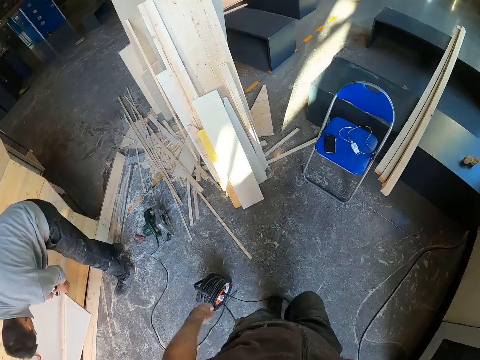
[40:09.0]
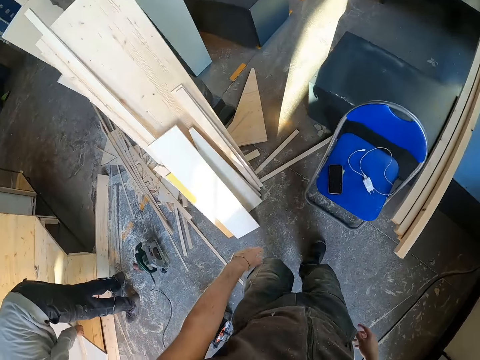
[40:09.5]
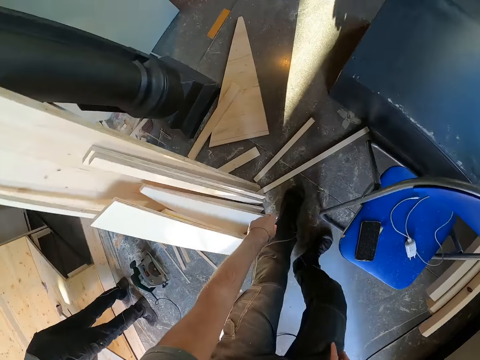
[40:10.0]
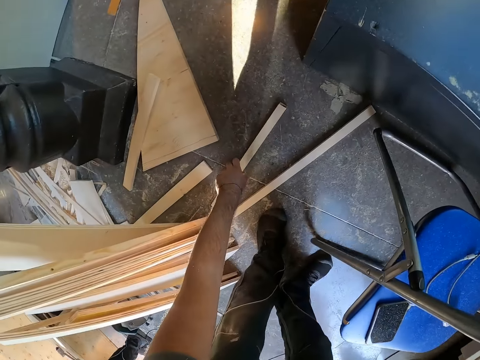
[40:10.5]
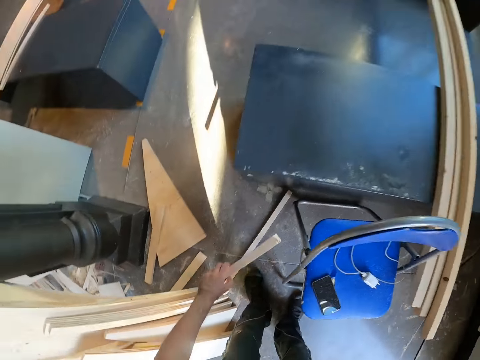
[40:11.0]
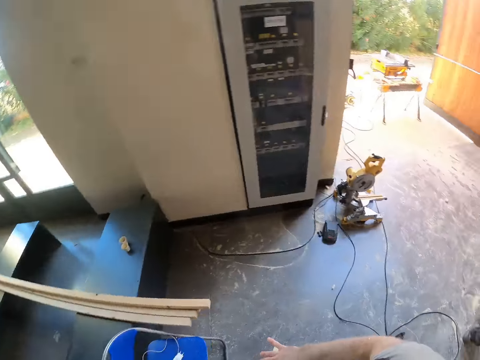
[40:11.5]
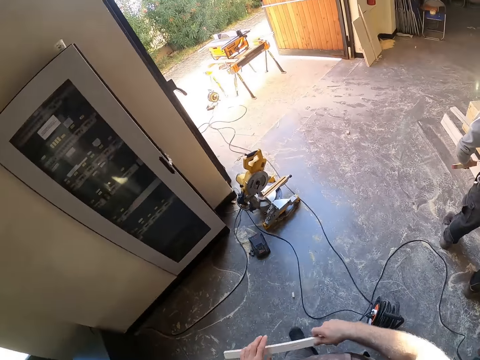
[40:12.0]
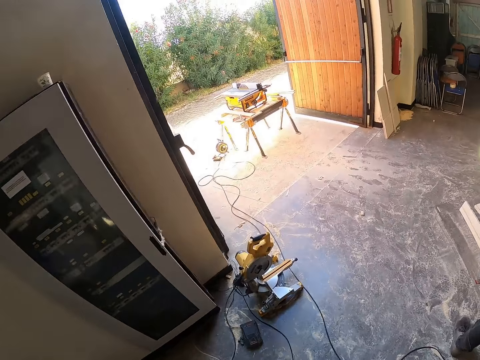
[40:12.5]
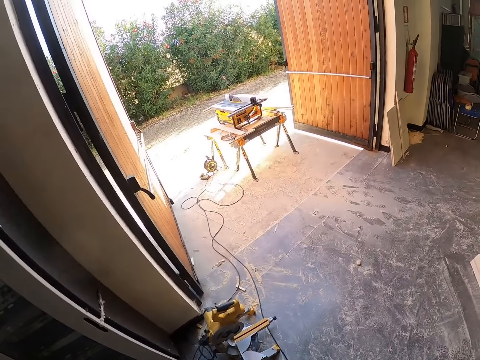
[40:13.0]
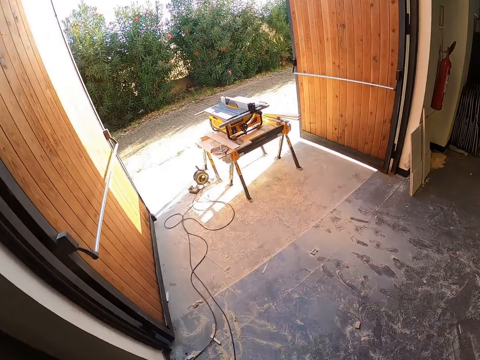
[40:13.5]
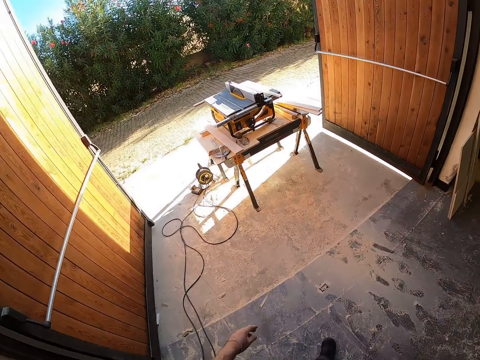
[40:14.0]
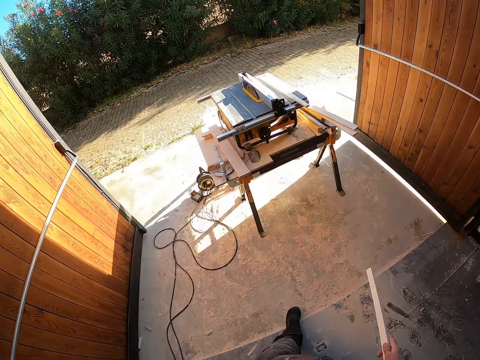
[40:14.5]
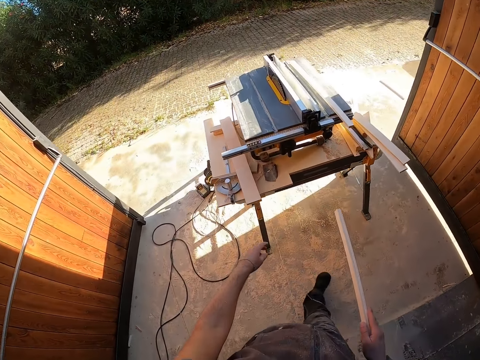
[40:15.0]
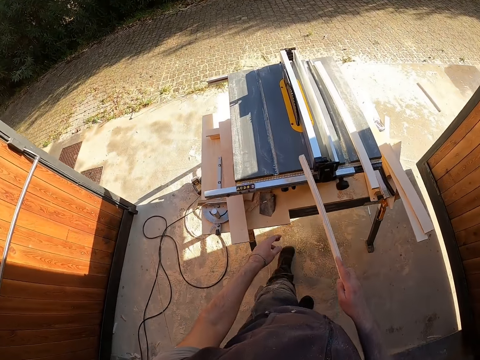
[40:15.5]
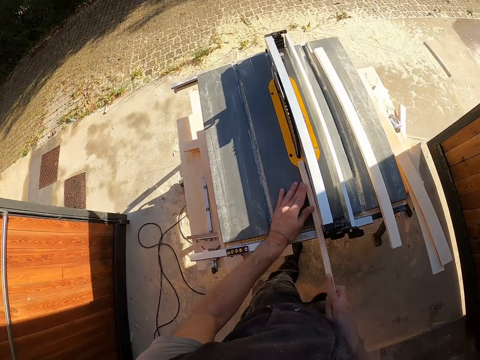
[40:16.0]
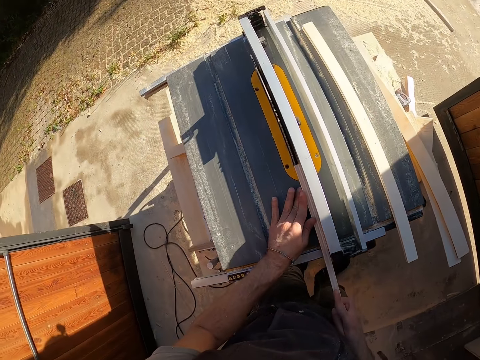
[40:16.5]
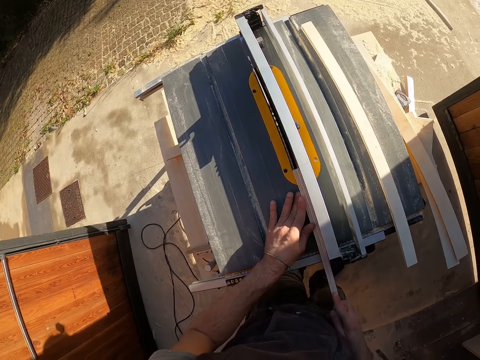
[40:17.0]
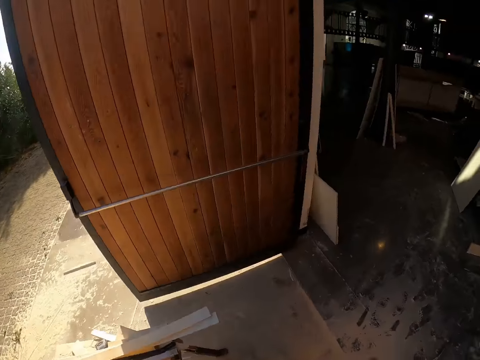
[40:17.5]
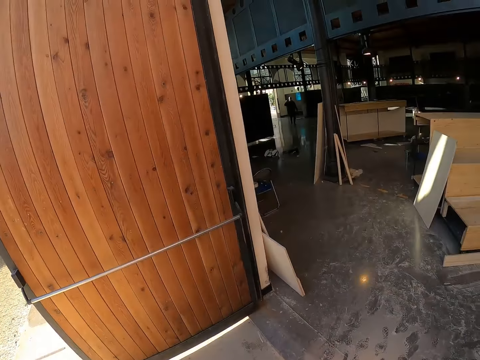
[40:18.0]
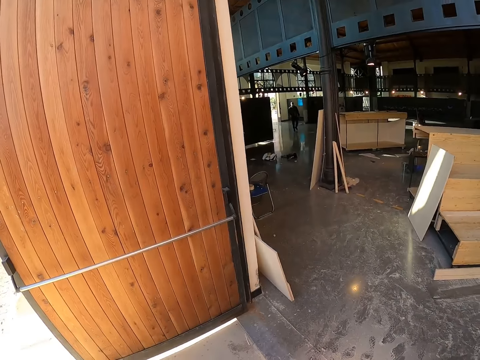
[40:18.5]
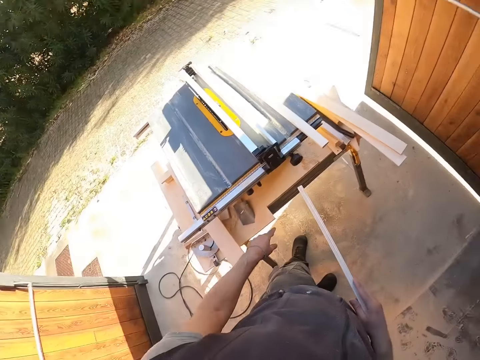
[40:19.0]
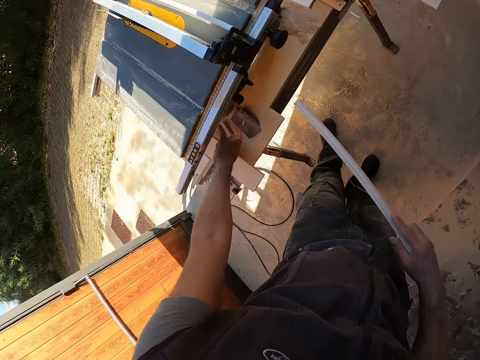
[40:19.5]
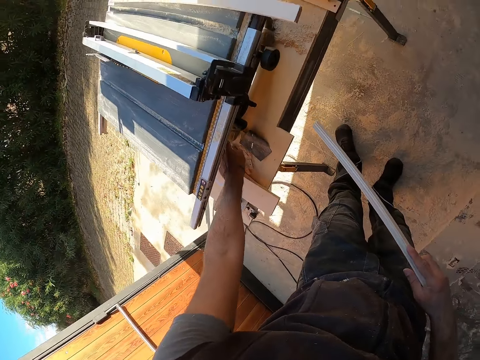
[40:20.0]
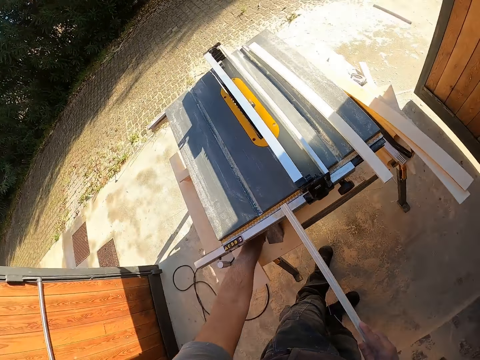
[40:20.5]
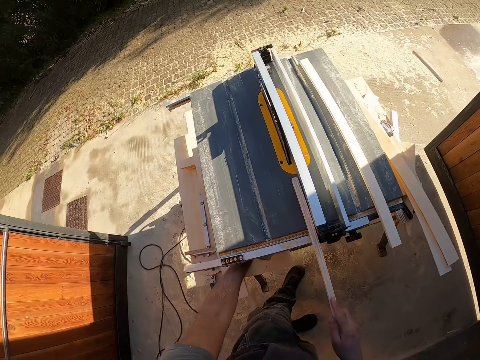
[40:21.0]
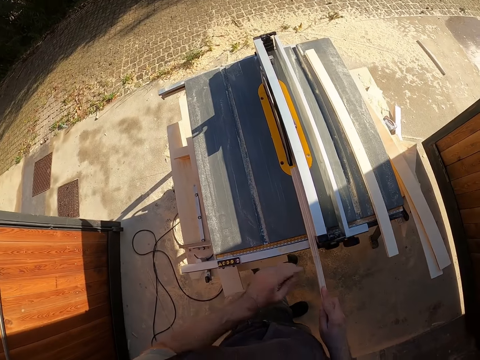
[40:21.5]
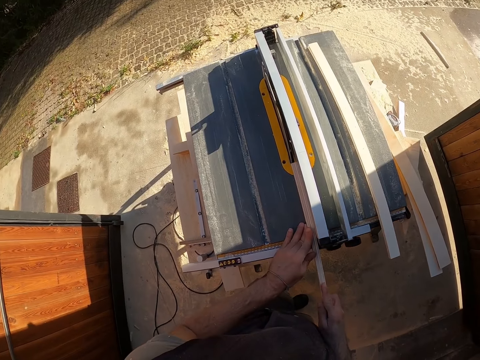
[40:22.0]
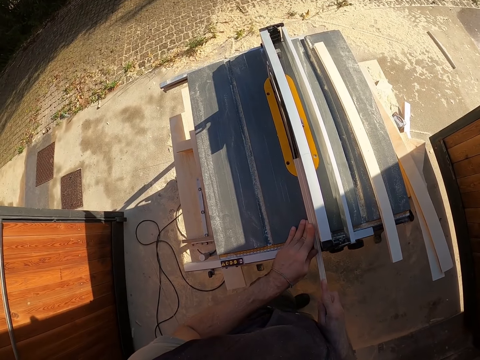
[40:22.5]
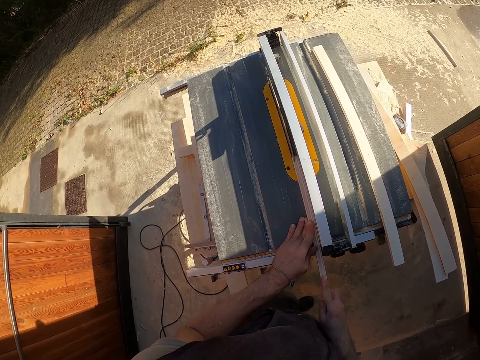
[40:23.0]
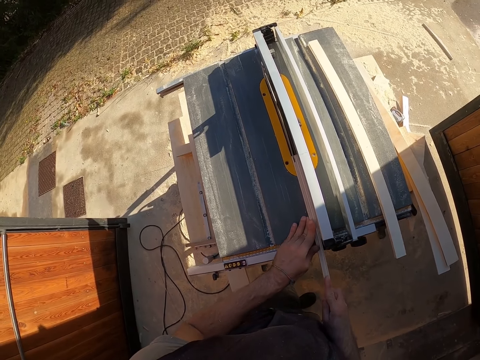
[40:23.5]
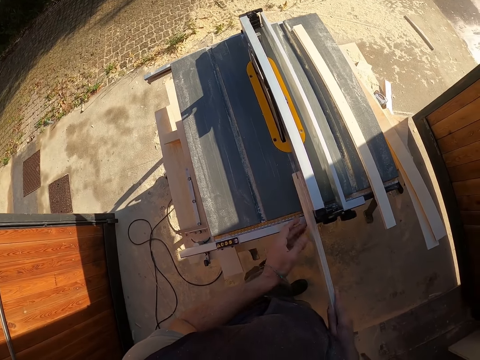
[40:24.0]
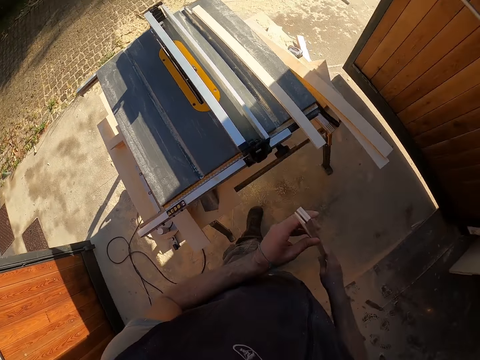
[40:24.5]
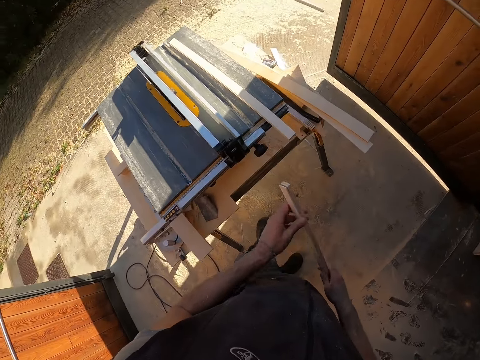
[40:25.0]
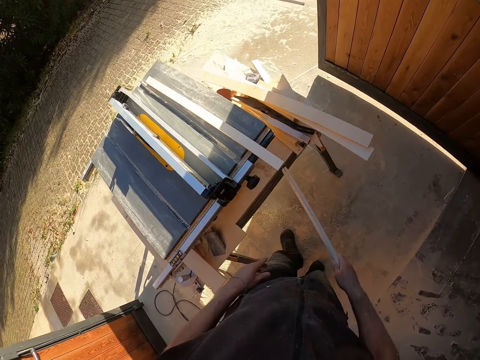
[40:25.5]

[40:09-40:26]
The camera wearer picks up a wood on the floor with his left hand. He lifts the wood. He walks around. He holds the wood with both hands. He holds the wood in his right hand. He places the wood on the table saw with both hands. He looks around. He touches the table. He lifts the wood. He places the wood on the table saw with his right hand. He holds the wood on the table saw with both hands. He trims the wood on the table saw. He pulls the wood from the table saw. He holds the wood with both hands. He looks at the wood.

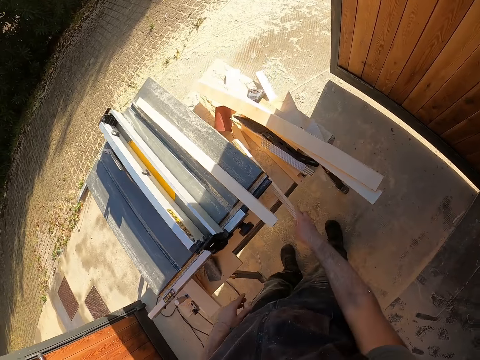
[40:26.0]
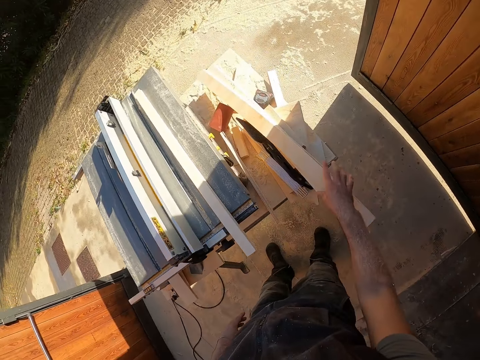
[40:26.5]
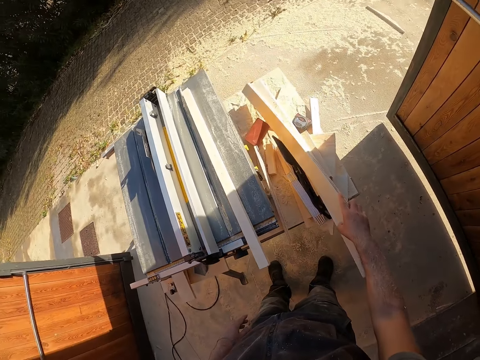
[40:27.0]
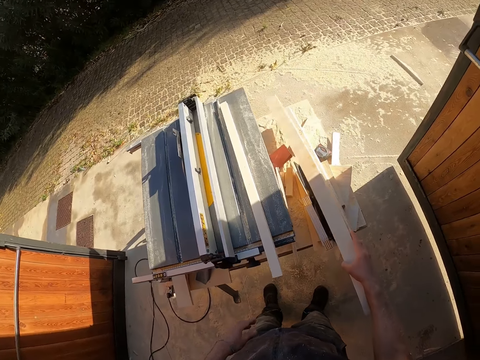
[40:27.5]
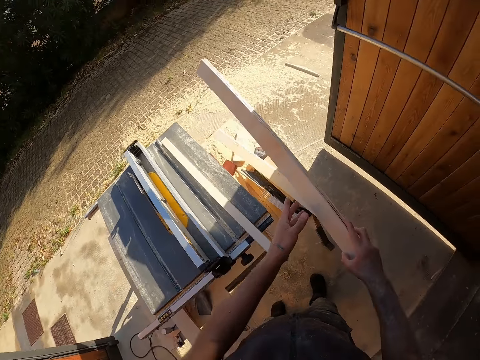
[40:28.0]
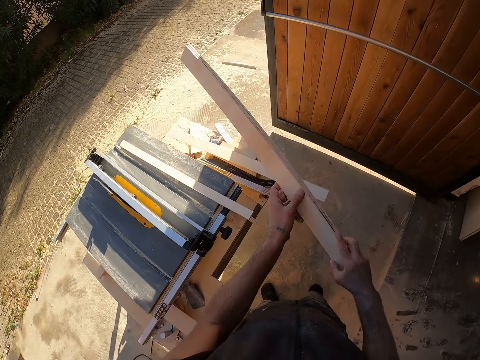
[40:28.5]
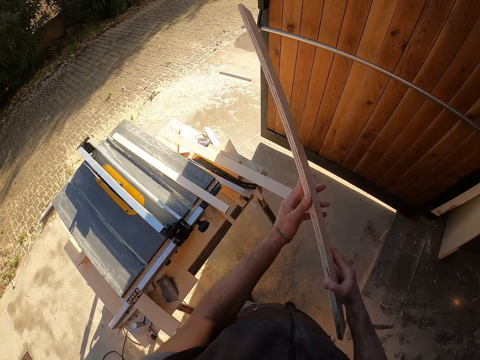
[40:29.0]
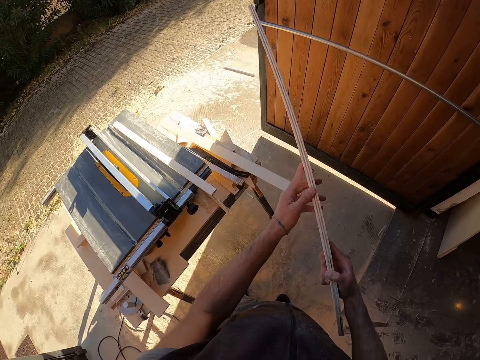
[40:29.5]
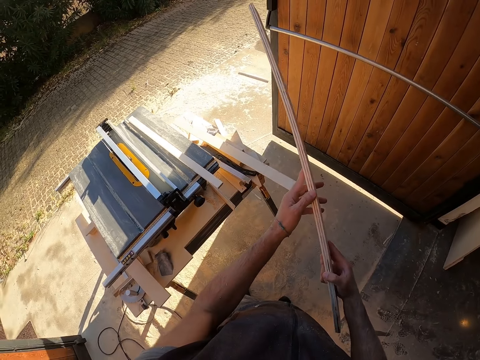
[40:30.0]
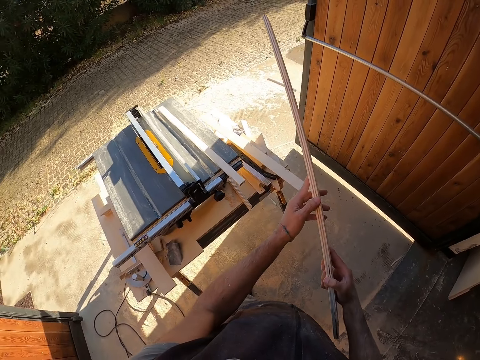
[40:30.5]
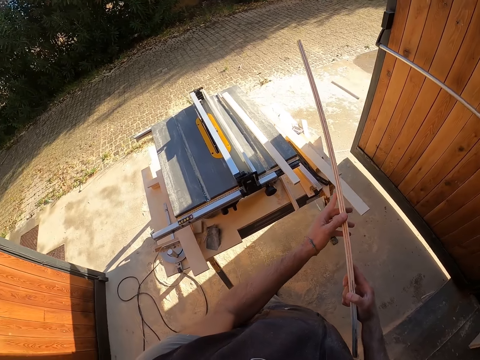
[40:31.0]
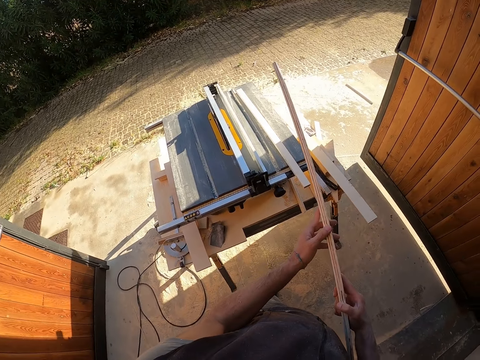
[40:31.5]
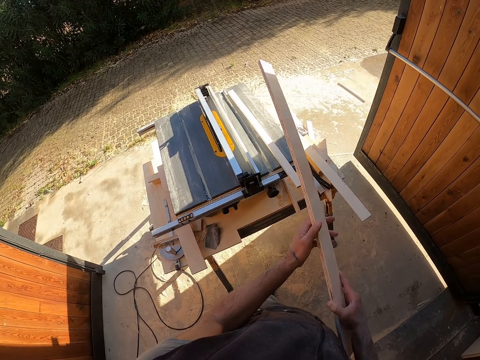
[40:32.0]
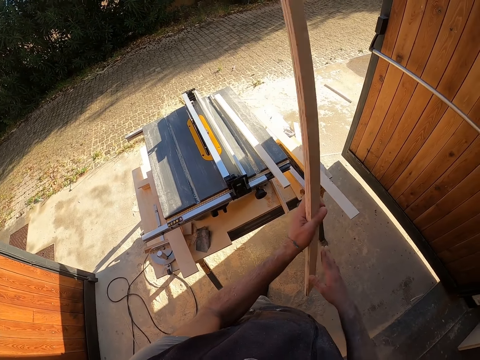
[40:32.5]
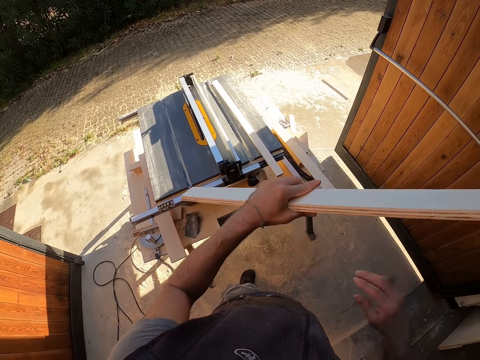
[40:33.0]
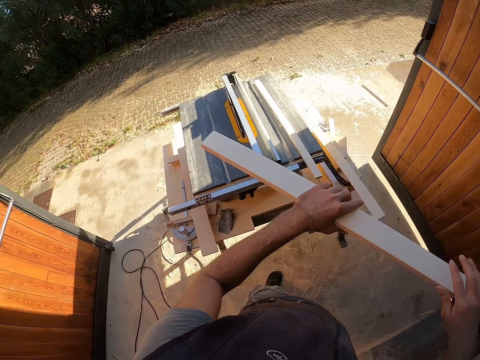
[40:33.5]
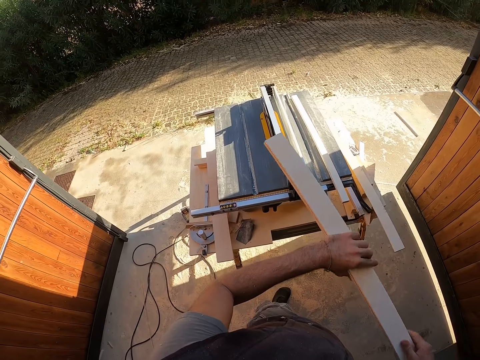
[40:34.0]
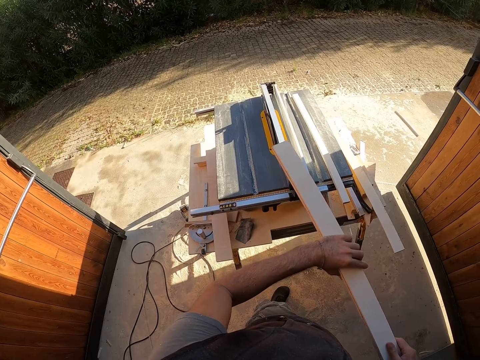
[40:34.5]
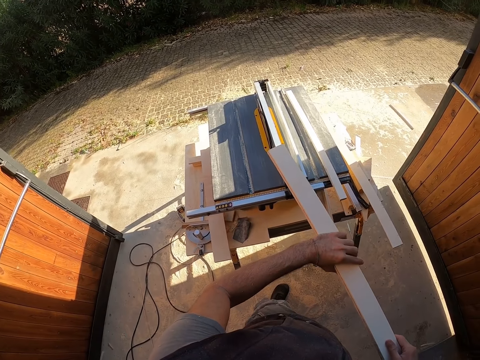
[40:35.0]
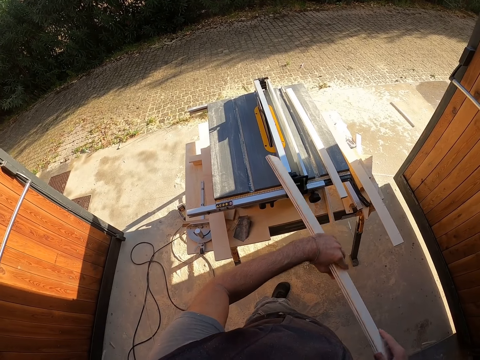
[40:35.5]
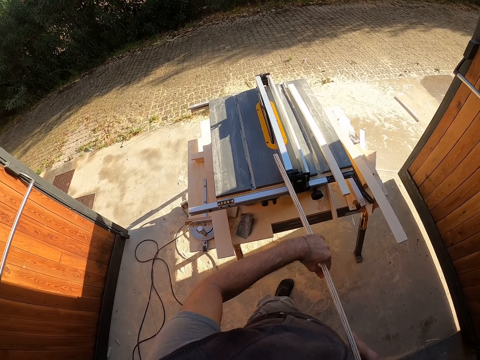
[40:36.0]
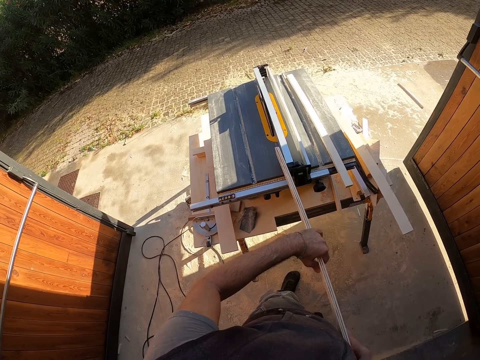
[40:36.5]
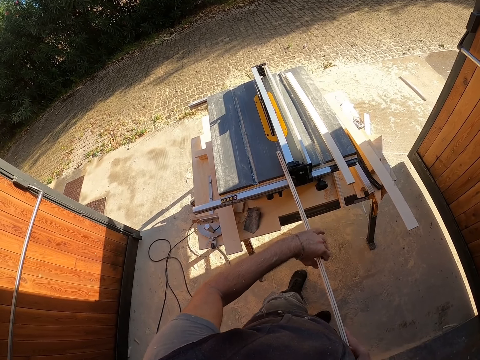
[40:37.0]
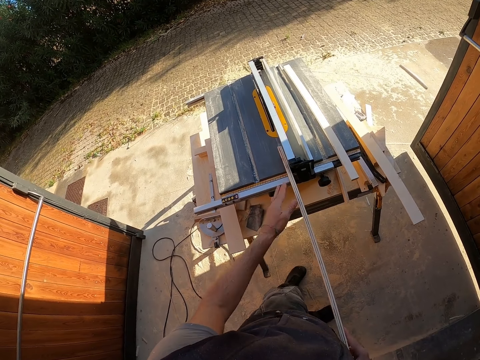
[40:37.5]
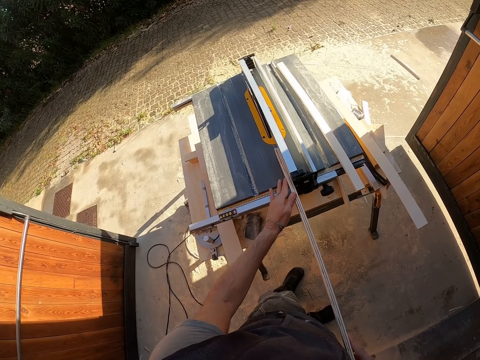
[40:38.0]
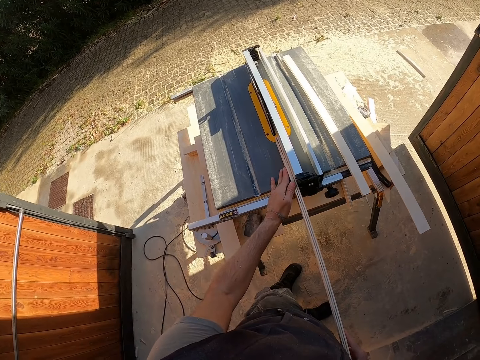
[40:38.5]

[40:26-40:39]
The camera wearer makes a step. He drops the wood on the table saw with his right hand. He picks up the wood on the table saw with his right hand. He lifts the wood. He holds the wood with both hands. He looks at the wood. He turns the wood. He looks at the wood. He places the wood on the table saw with both hands. He pushes the wood on the table saw.
